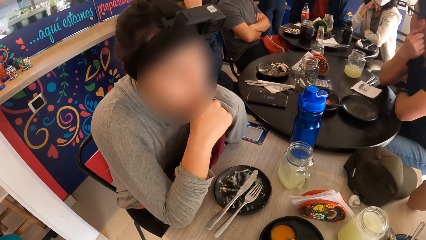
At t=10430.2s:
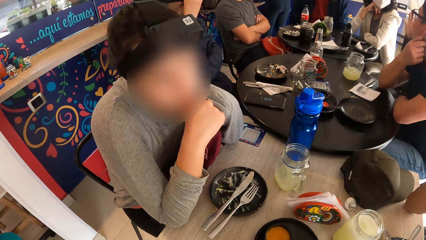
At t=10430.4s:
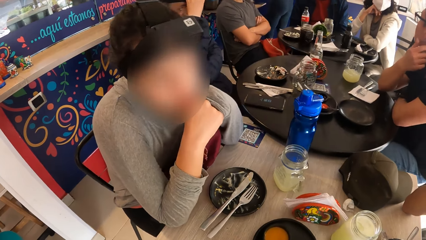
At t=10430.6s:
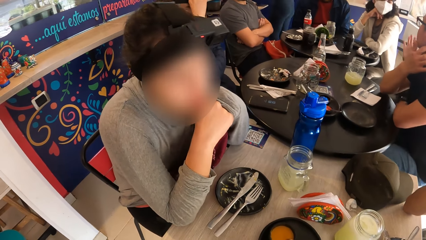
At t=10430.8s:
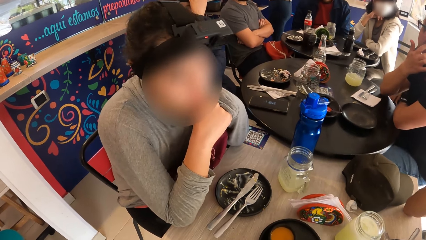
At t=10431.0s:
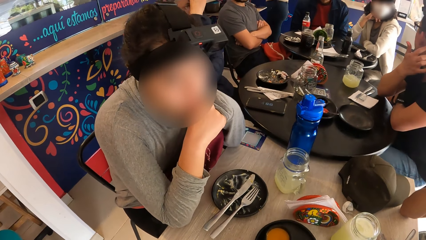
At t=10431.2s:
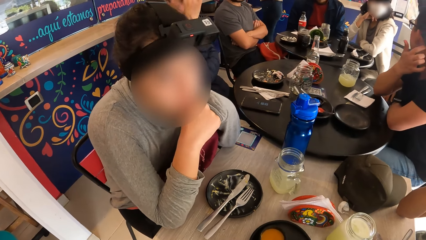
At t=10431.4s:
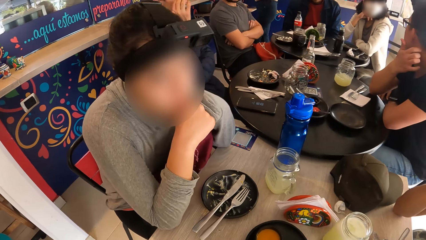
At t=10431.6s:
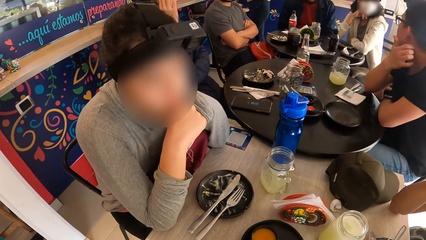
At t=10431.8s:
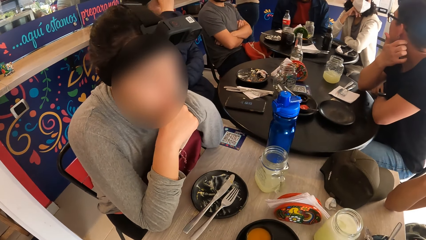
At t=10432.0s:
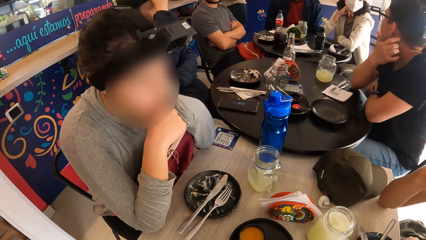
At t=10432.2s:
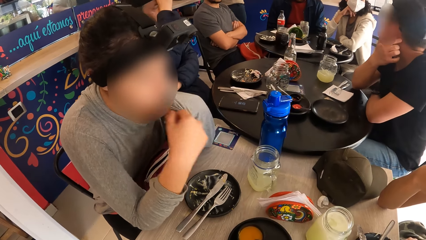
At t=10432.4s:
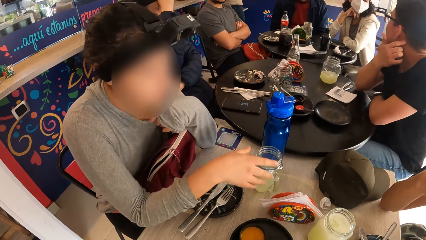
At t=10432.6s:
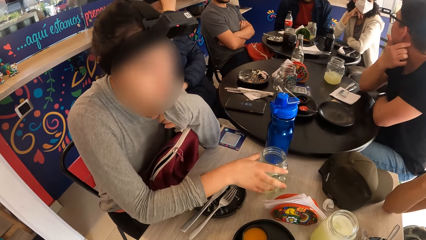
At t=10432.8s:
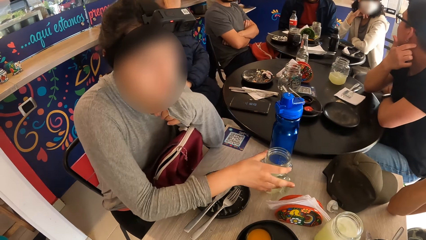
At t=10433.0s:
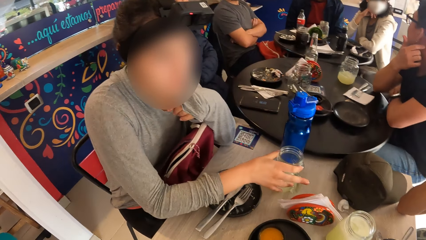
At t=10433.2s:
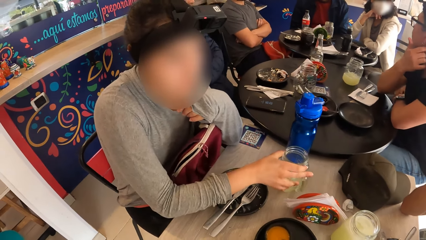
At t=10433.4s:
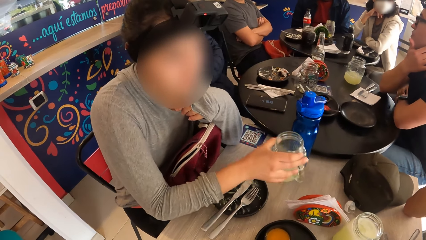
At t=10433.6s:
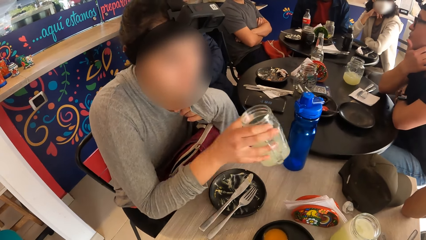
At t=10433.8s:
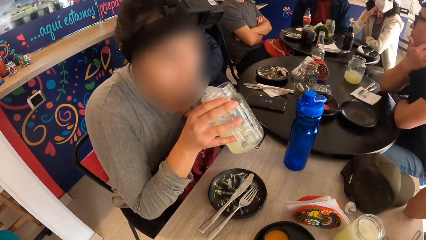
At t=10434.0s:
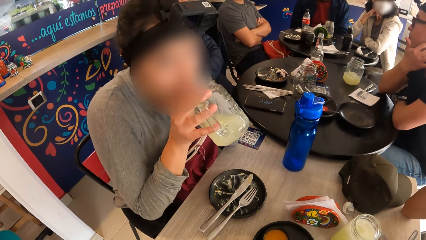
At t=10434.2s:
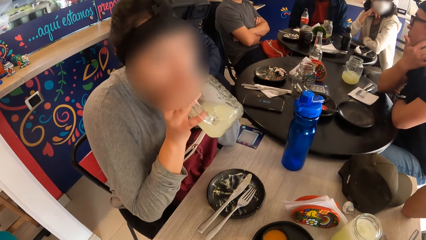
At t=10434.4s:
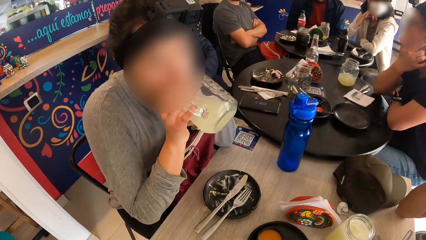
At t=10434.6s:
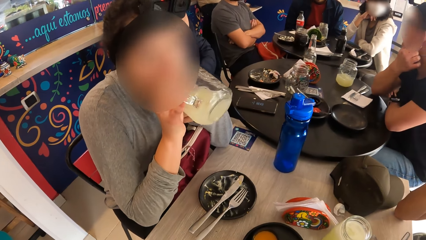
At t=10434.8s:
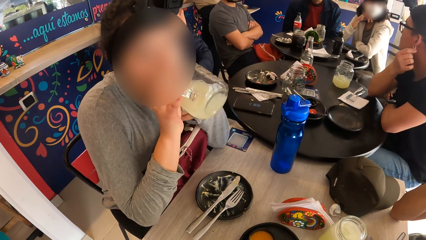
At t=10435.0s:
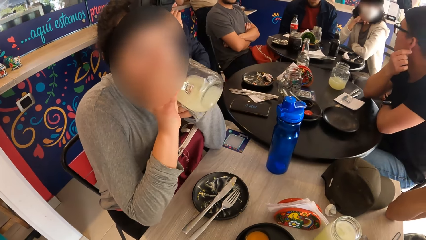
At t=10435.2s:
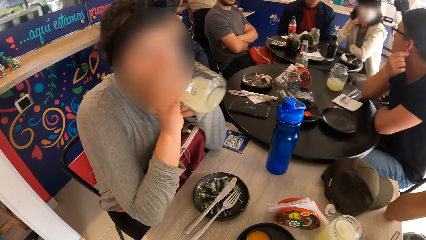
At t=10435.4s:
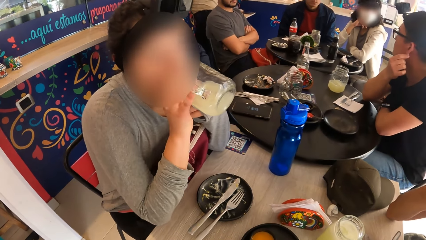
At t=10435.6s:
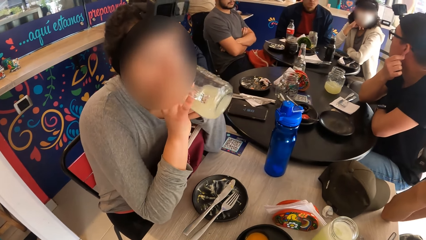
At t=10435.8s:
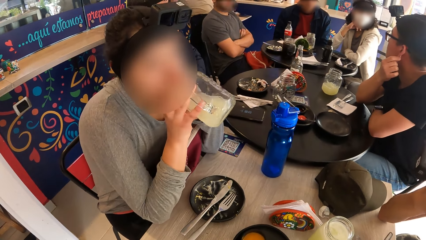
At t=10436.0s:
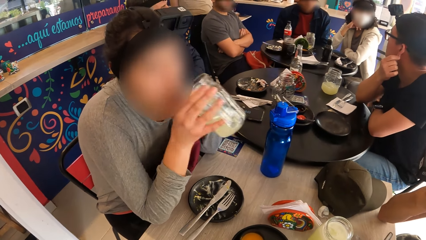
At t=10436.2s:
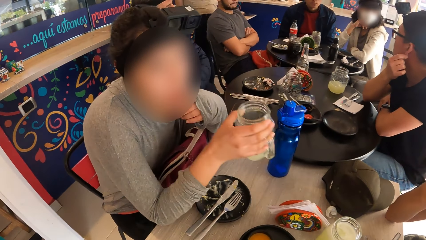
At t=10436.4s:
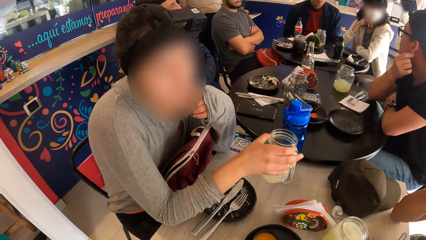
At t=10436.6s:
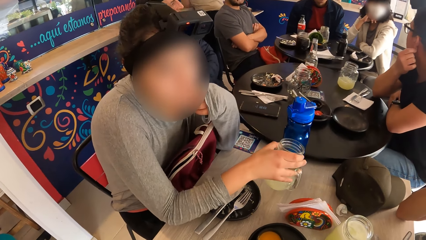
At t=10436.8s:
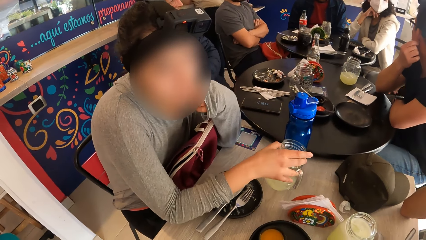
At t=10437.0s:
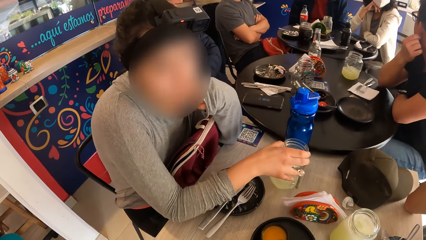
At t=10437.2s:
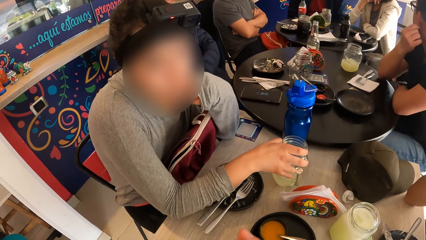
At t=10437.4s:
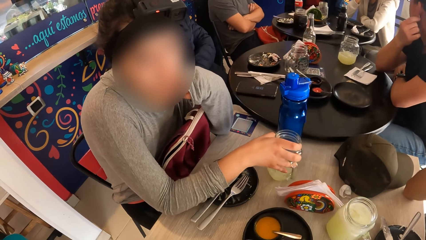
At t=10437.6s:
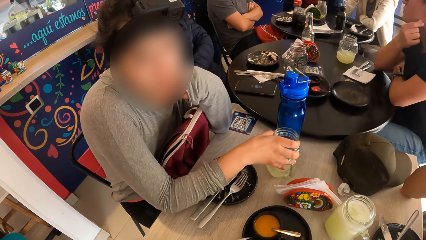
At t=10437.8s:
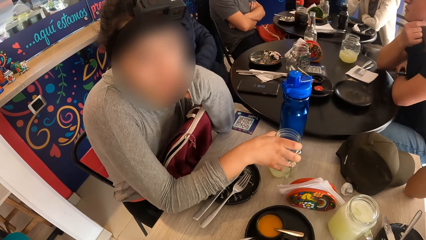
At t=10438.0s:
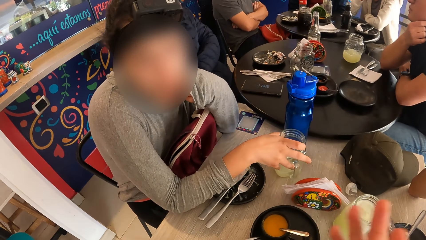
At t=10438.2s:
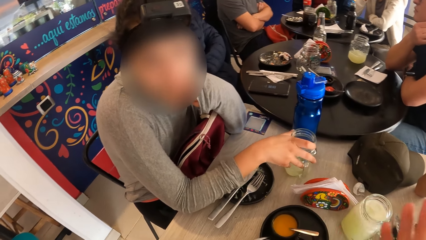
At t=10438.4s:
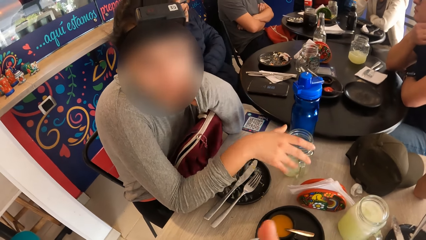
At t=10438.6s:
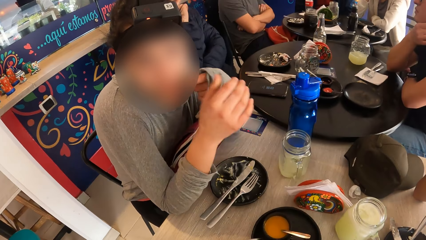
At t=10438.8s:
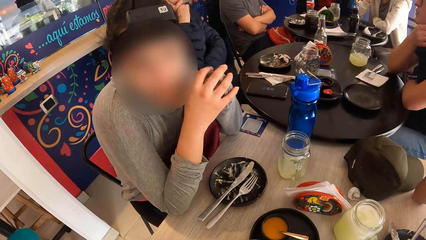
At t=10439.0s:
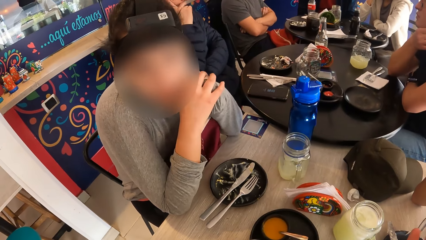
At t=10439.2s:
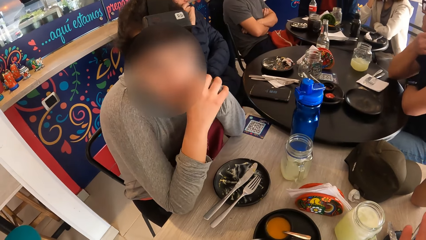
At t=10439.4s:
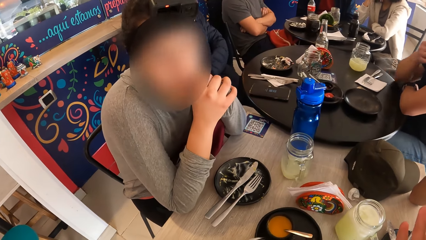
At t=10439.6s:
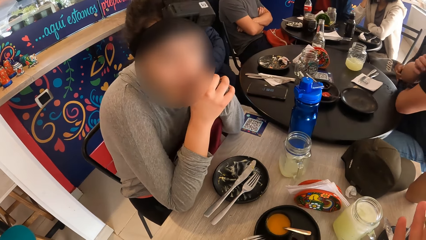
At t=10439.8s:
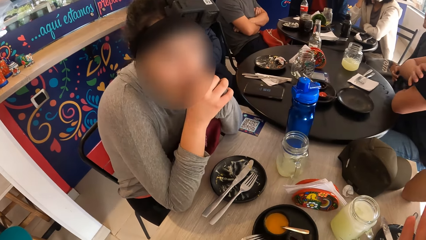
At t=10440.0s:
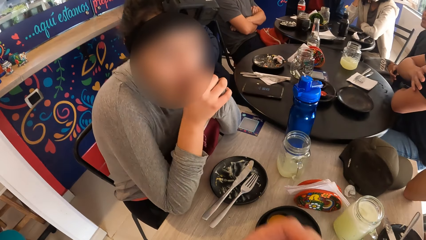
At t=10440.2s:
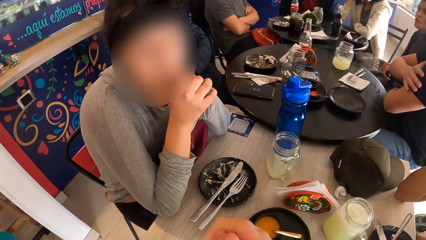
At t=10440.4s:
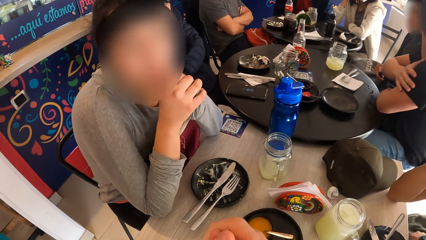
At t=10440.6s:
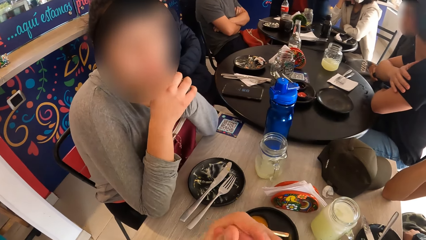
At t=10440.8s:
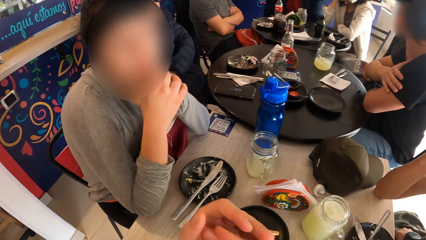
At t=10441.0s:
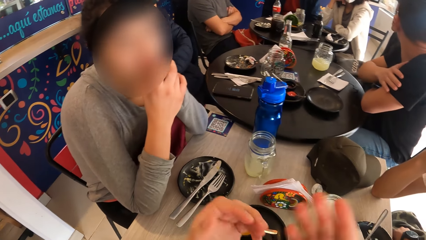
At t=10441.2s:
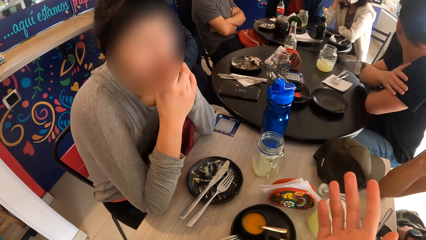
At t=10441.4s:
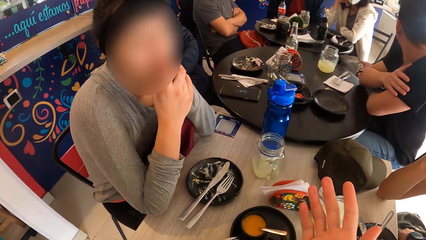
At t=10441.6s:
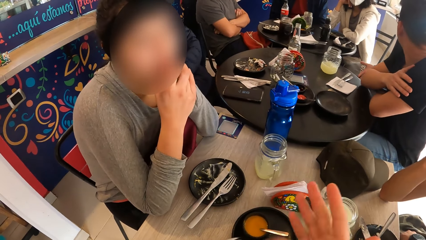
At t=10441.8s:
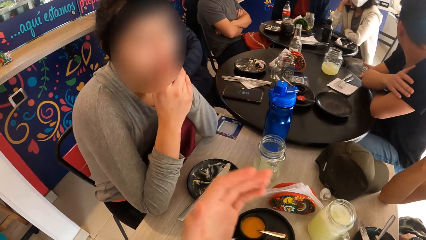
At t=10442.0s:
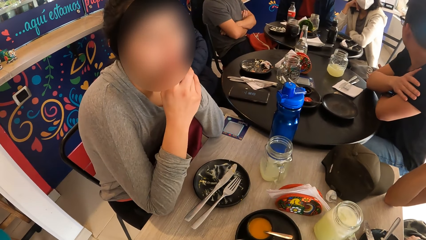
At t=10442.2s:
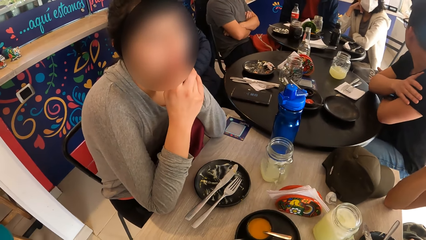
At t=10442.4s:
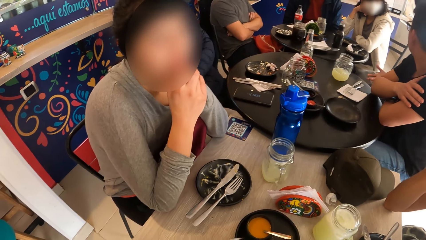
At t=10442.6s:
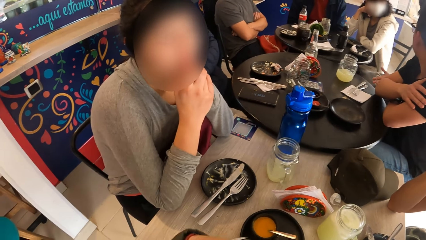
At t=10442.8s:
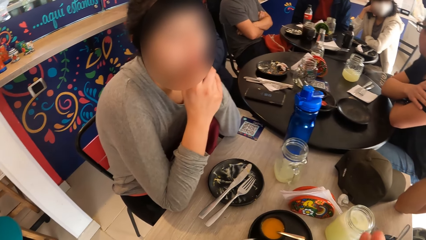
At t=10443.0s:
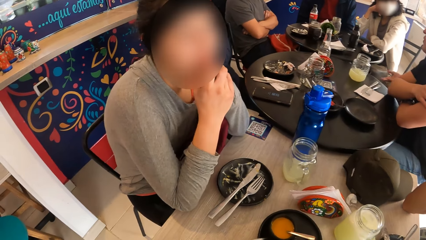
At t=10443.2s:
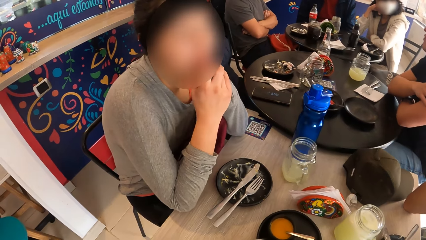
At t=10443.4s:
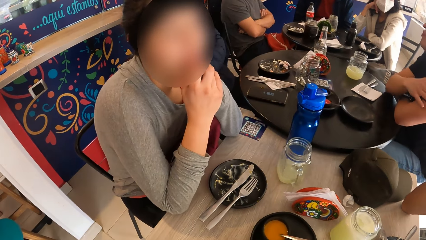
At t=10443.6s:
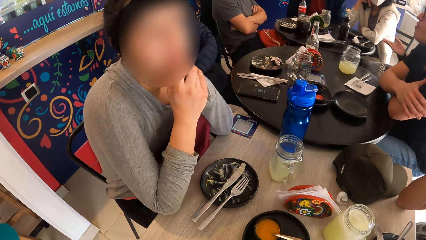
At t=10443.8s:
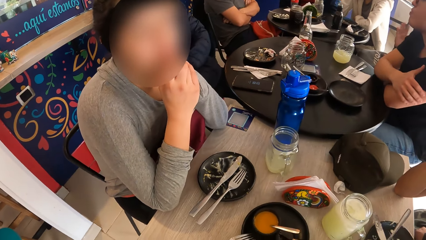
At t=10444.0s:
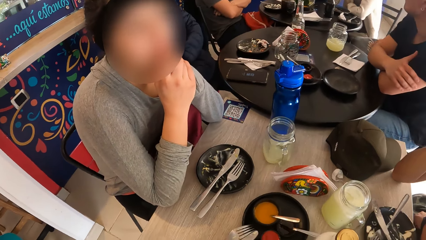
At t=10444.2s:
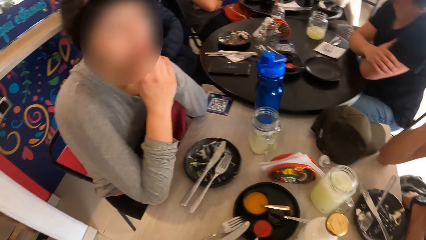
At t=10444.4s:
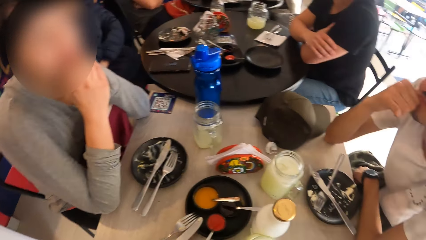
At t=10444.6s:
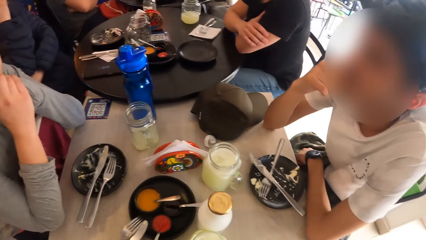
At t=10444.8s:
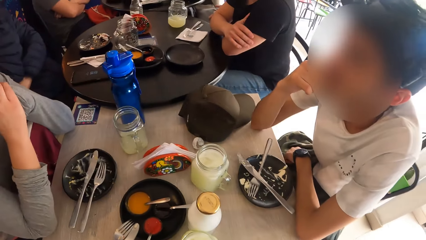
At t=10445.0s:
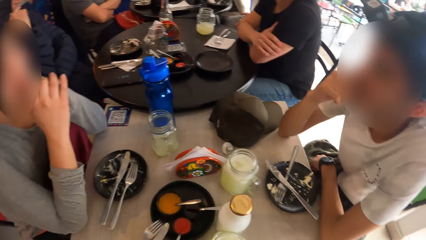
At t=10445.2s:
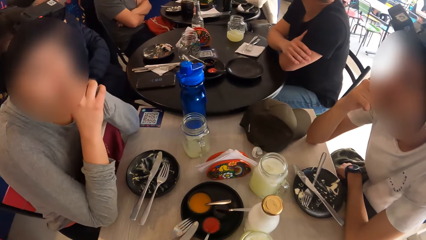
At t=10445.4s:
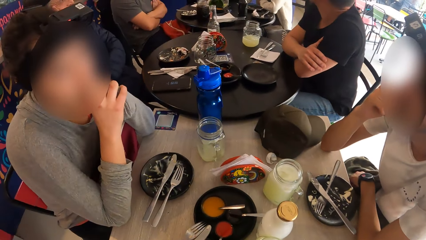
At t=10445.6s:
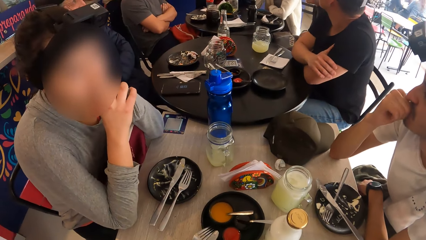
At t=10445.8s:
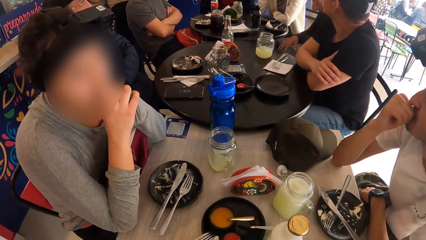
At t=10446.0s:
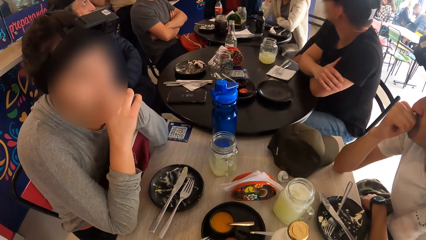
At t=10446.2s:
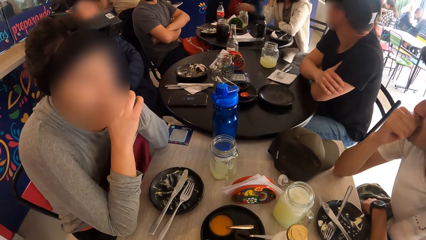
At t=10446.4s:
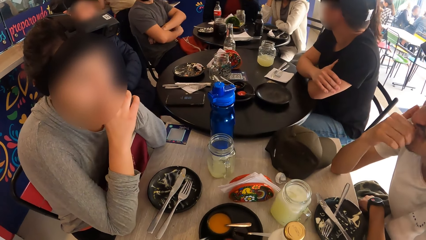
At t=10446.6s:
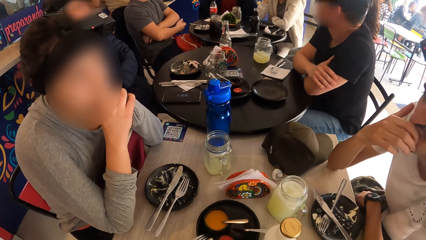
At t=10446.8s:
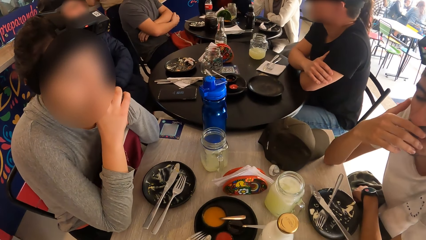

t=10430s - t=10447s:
A woman picks the glass of juice from the table with her right hand. She drinks from the glass of juice in her right hand. She drops the glass of juice on the table with her right hand. The camera wearer sways hands. The woman converses with the camera wearer. The camera wearer sways hands. A person touches the face.
